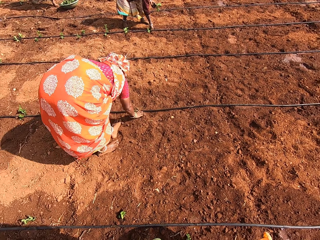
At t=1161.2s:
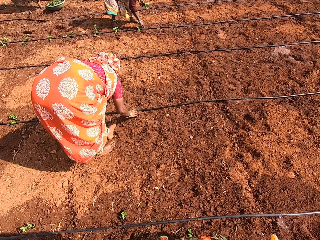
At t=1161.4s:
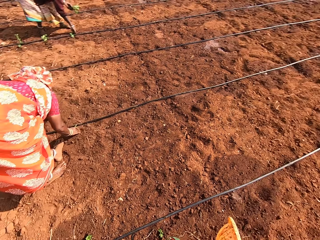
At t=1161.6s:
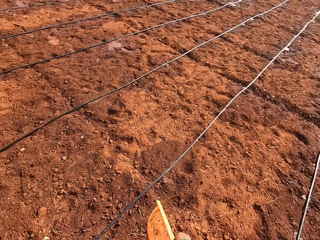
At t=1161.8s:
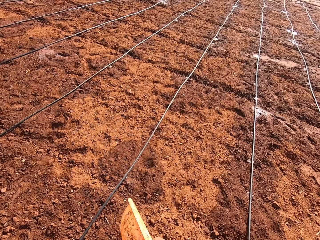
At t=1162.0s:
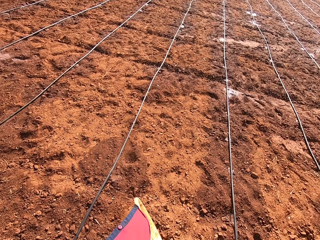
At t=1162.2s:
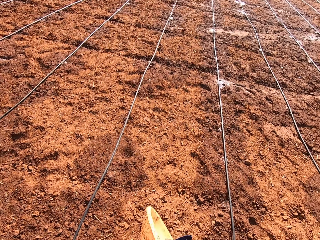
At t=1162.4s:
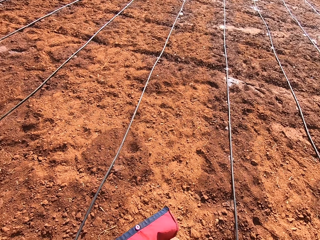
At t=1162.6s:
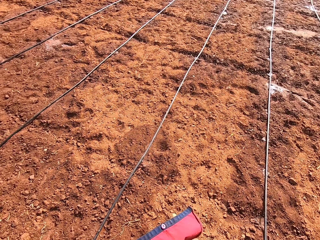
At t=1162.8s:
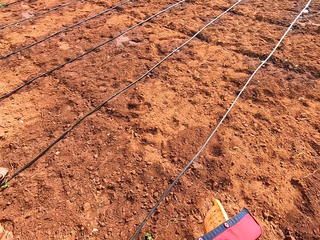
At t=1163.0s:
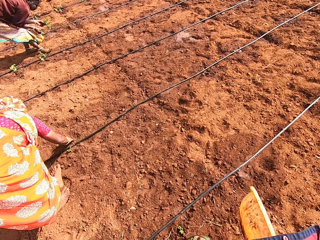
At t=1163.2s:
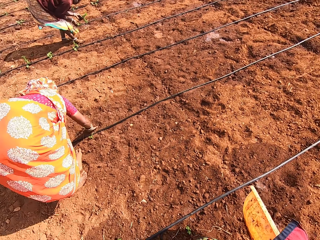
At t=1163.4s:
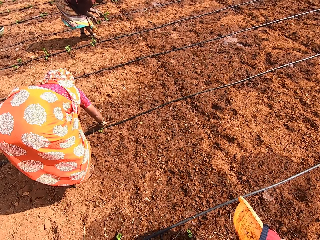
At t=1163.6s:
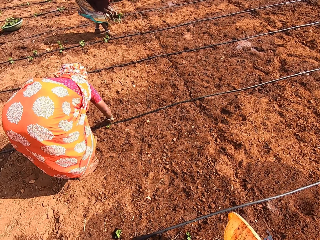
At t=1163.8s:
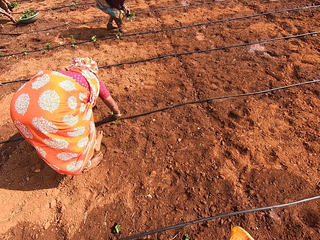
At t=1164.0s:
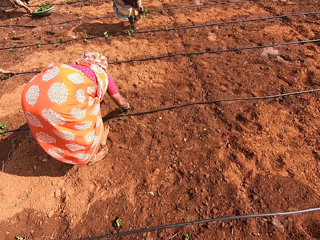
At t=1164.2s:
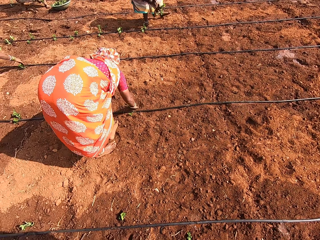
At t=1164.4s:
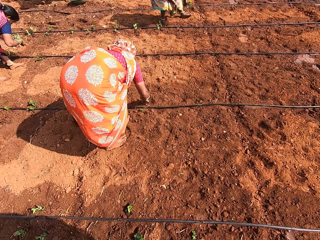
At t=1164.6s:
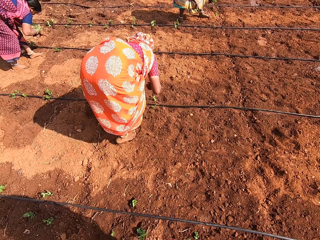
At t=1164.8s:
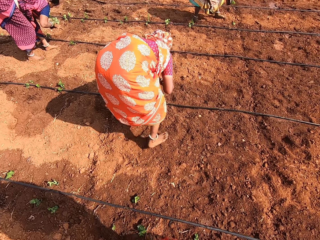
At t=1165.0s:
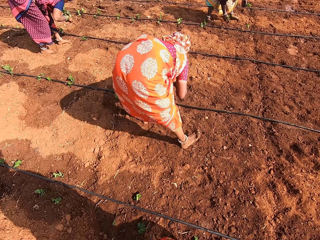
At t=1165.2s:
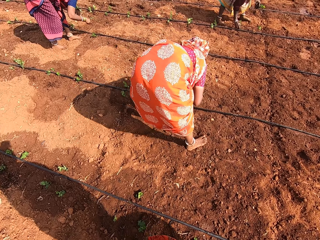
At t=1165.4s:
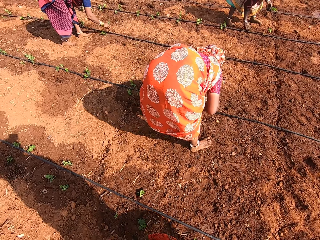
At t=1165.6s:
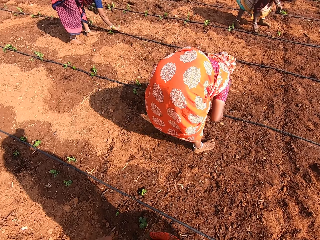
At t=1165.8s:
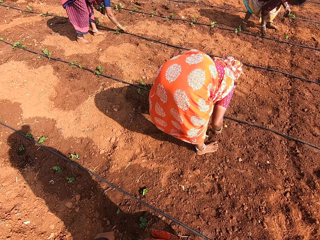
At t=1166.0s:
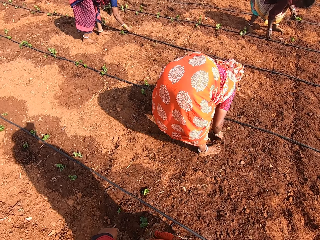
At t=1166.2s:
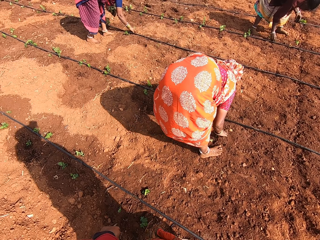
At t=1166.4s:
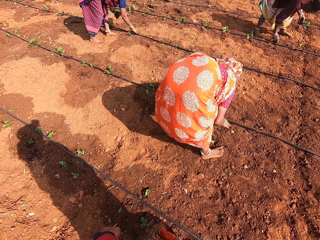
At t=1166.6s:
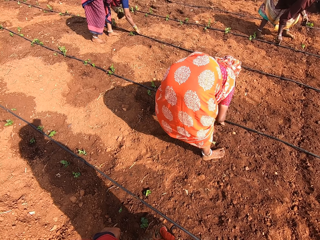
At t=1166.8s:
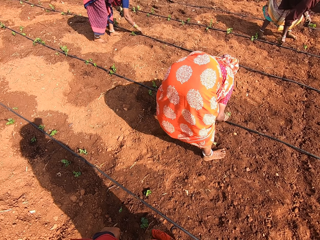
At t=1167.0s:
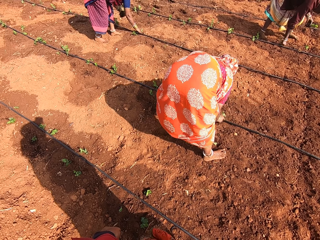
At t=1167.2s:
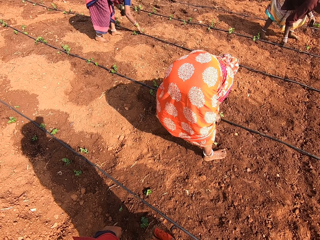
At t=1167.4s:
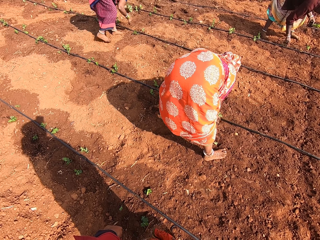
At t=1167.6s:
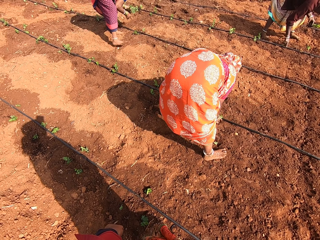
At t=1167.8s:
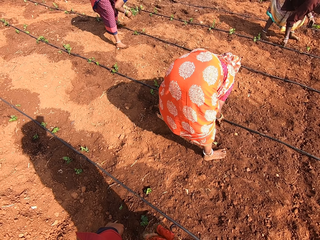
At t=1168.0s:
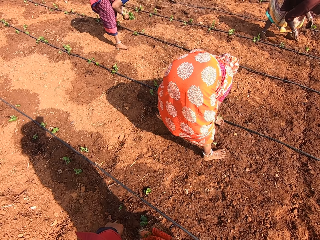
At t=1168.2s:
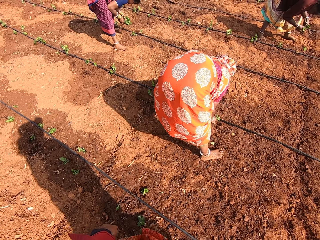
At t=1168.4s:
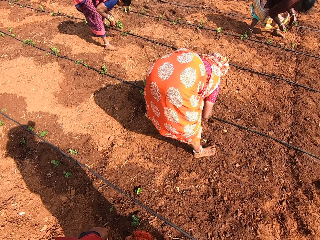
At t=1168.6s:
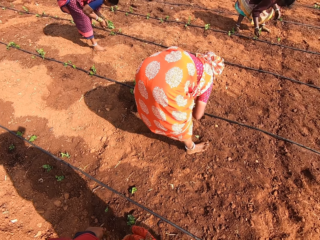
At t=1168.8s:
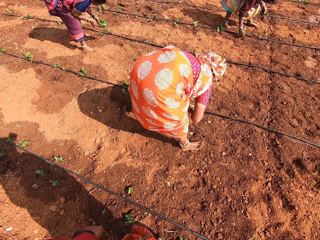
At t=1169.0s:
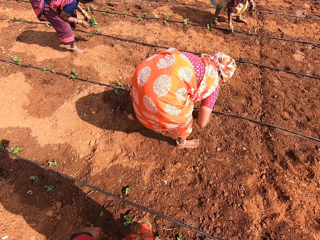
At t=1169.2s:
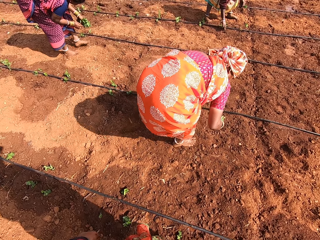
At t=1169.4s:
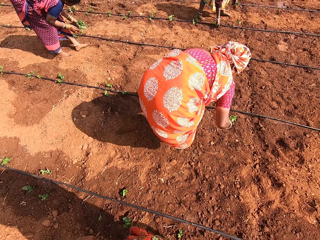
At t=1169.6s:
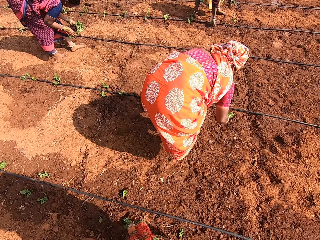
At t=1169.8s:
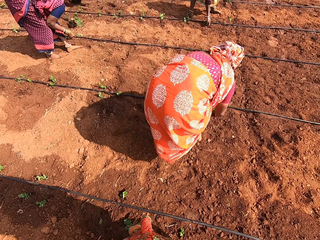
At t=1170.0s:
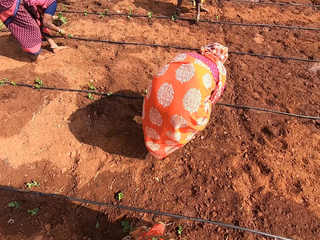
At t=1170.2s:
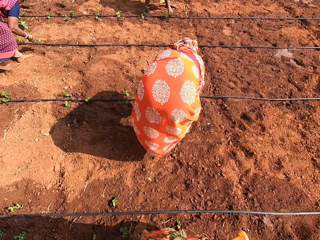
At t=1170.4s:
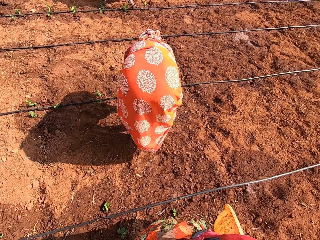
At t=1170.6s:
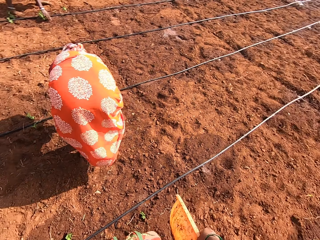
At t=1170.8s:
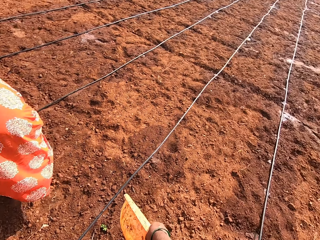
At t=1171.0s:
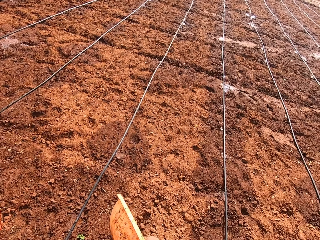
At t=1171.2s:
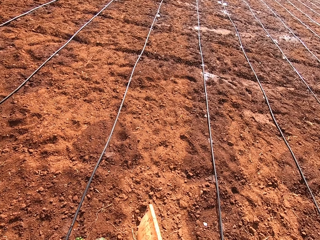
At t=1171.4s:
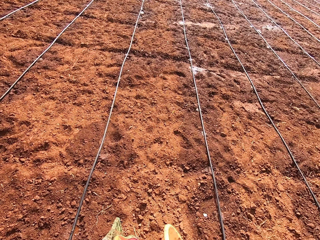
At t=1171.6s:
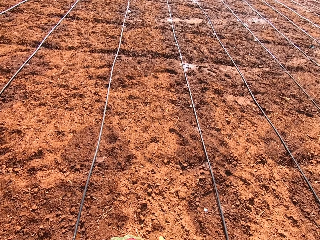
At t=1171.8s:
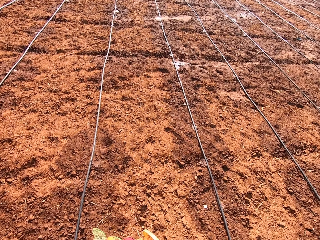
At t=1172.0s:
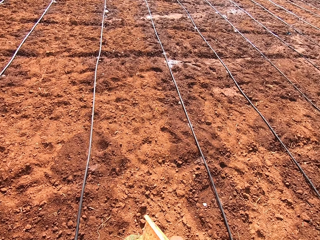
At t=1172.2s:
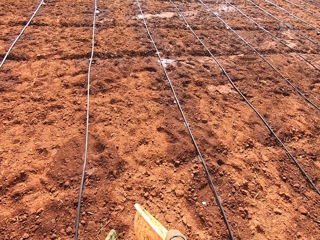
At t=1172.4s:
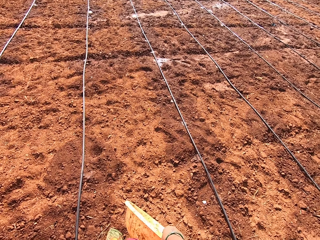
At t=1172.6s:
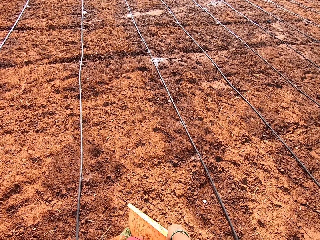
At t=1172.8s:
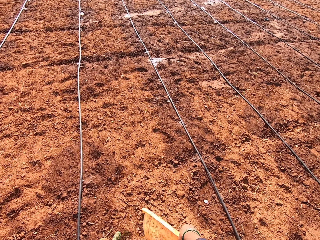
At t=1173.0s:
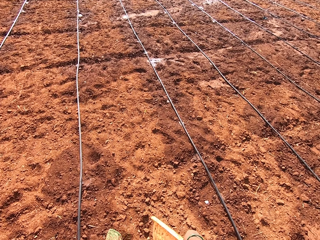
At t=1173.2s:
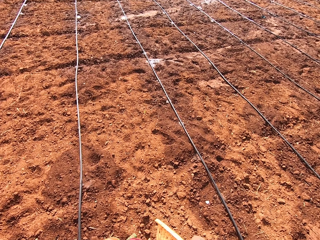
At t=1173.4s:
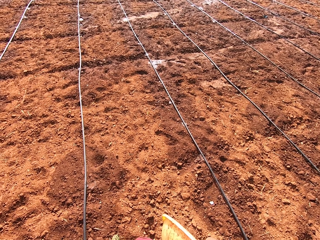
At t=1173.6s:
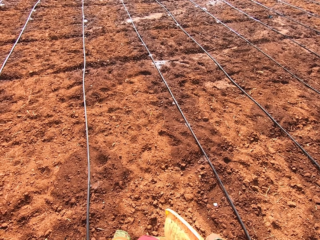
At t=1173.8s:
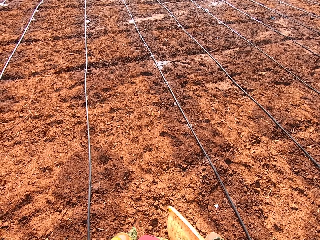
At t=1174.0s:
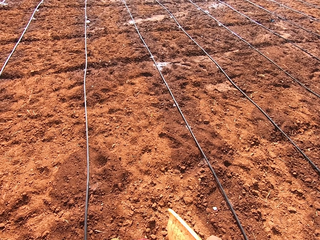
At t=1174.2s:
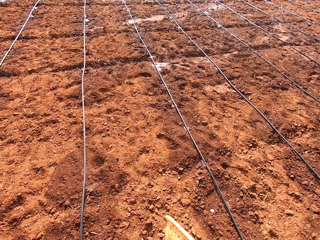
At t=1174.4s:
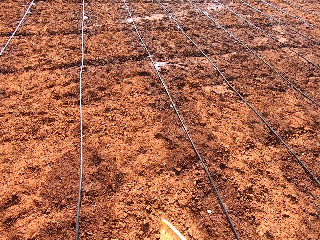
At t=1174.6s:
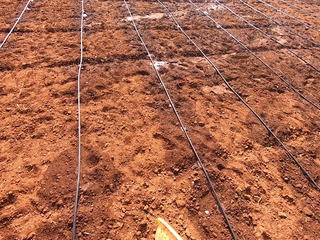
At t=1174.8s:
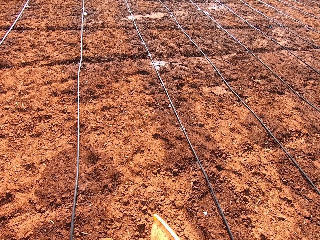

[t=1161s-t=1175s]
The camera wearer looks around the farm. They look around the farm again. They look at others planting seedlings. They look around the farm.

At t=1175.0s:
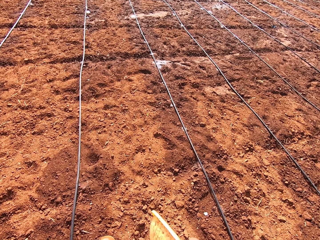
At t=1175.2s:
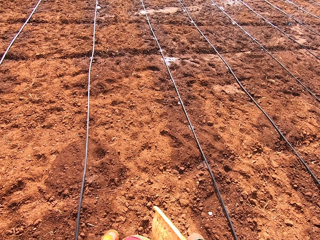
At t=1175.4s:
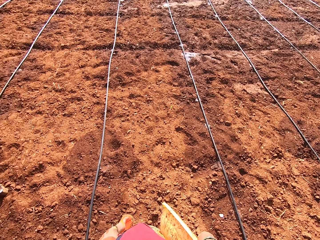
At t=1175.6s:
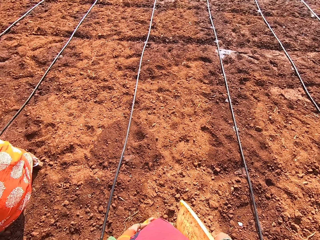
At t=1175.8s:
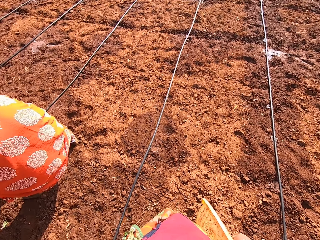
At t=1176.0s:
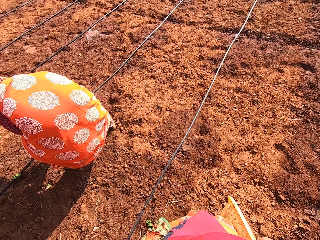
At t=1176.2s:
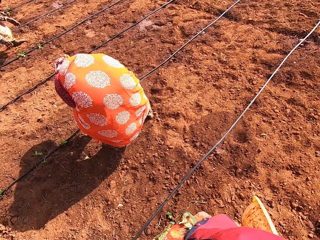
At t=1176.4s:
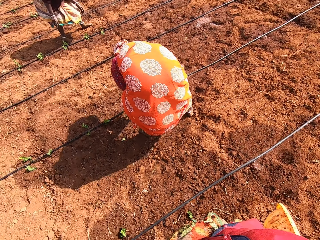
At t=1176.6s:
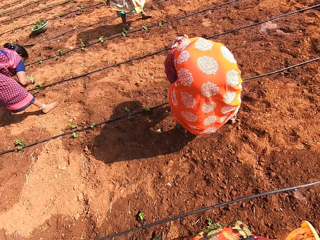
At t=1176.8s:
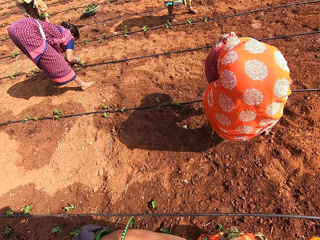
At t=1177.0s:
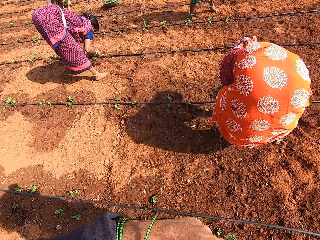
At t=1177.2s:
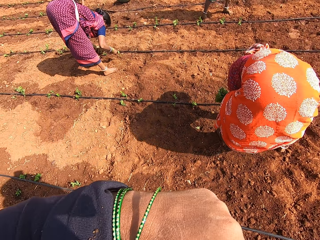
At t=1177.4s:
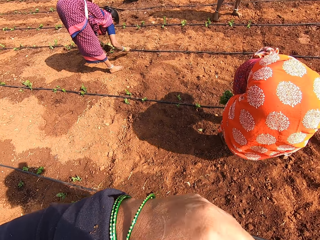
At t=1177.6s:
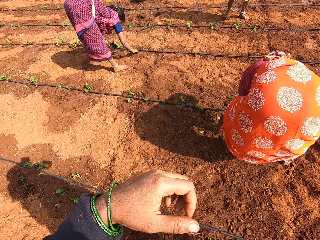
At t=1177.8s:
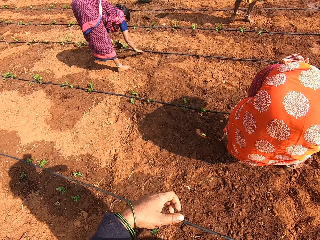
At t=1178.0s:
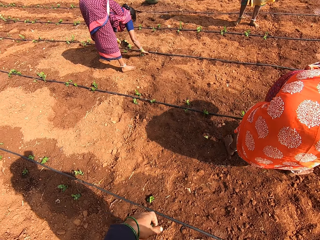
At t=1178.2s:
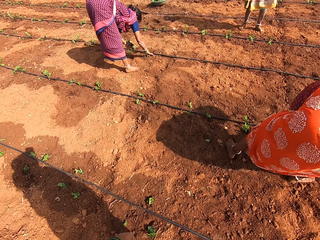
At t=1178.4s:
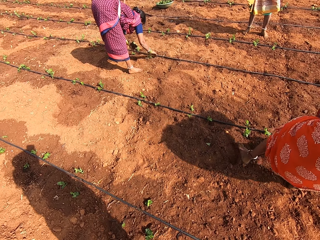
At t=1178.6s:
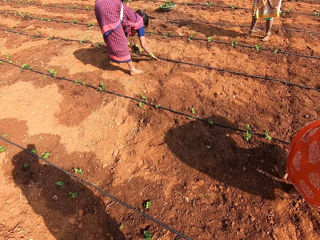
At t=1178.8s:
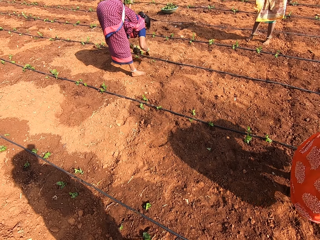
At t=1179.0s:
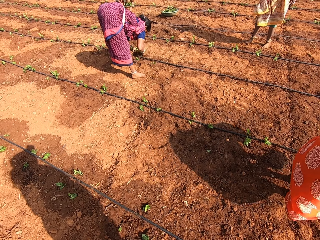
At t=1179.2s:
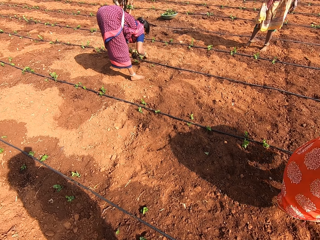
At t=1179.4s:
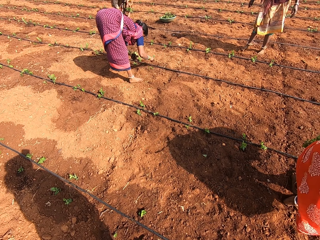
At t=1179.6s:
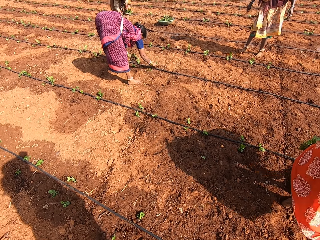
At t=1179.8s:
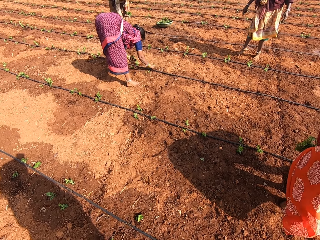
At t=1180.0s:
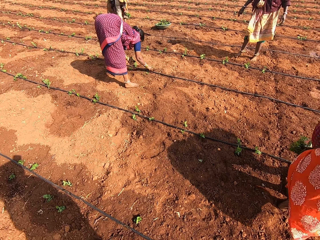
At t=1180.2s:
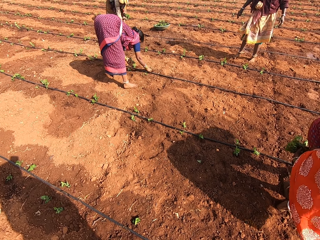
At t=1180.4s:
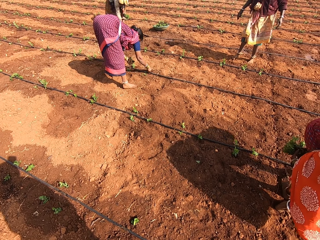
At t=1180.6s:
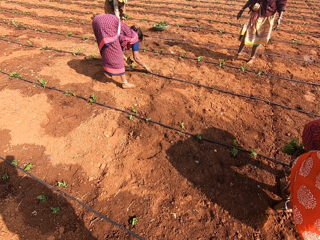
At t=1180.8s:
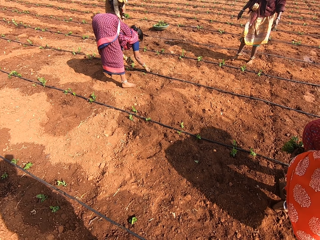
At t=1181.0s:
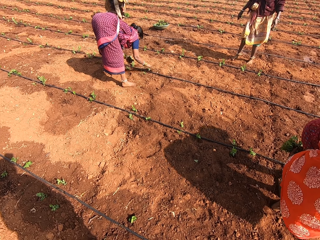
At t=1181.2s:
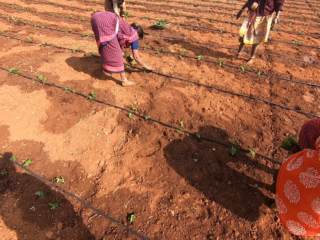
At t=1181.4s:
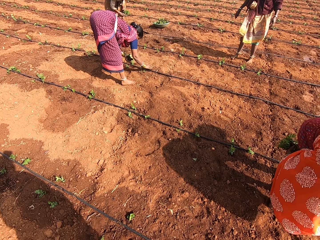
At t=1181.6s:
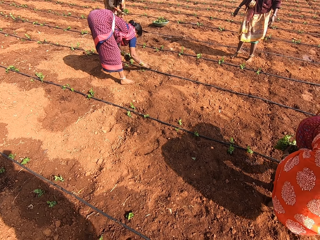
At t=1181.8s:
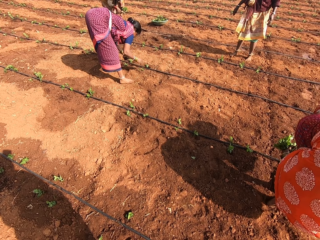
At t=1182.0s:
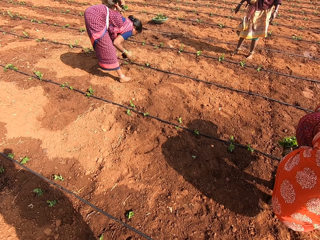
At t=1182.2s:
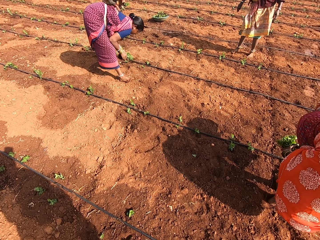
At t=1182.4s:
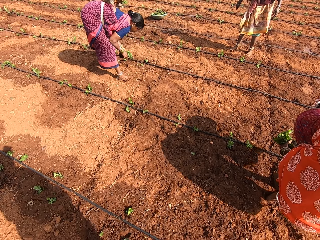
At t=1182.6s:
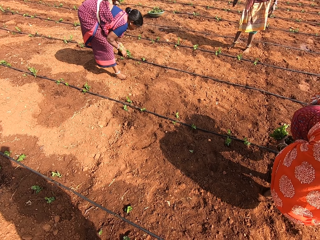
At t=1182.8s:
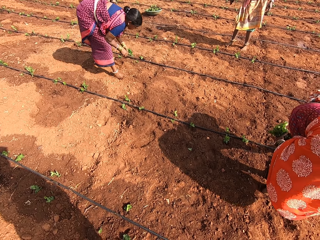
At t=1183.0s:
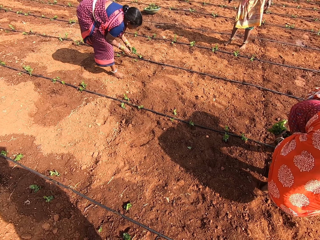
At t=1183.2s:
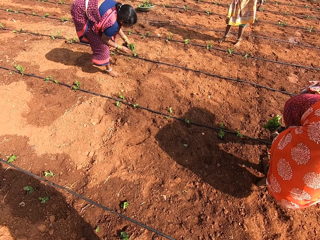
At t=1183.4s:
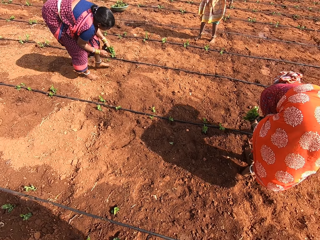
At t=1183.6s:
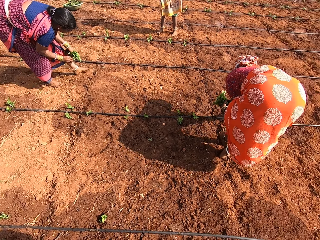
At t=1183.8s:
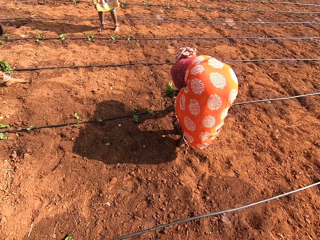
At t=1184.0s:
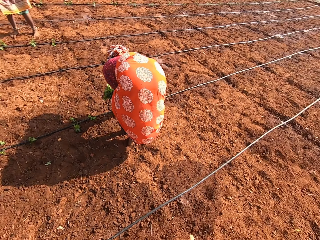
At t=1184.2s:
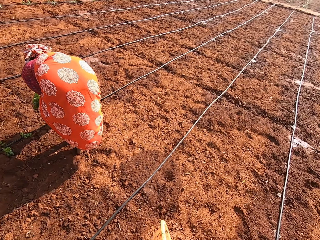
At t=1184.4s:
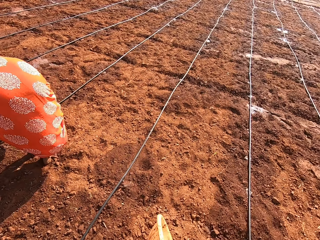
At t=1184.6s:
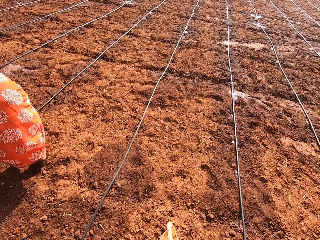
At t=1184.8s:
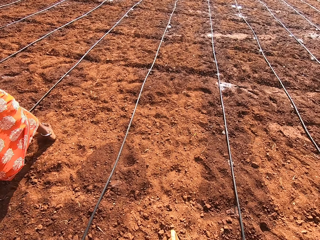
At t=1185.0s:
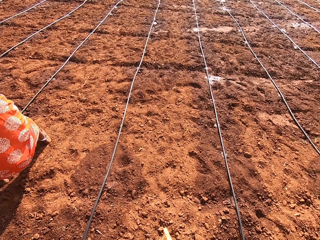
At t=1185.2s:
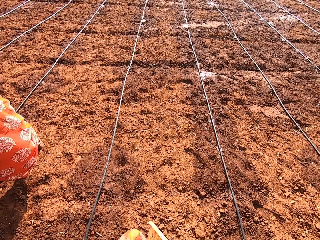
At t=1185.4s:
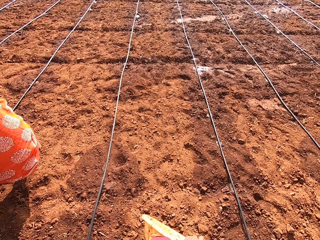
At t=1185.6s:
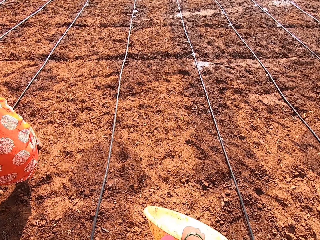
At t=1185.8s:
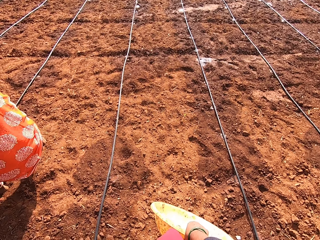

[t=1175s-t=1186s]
The camera wearer looks at others planting seedlings. She puts her hands on her face and removes her hand from her face. She looks around. She looks at the others planting seedlings. She looks around the farm.
